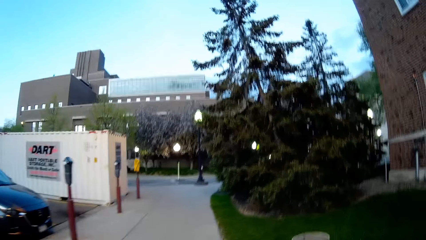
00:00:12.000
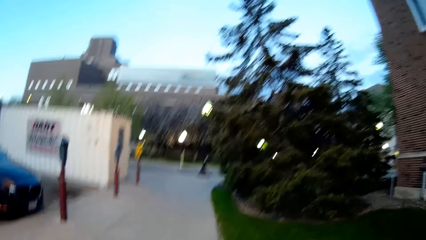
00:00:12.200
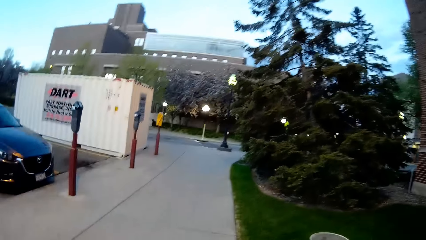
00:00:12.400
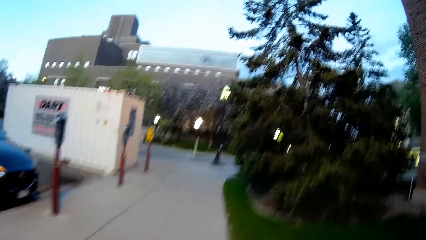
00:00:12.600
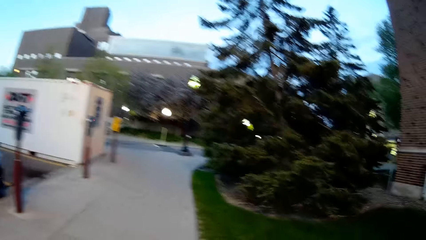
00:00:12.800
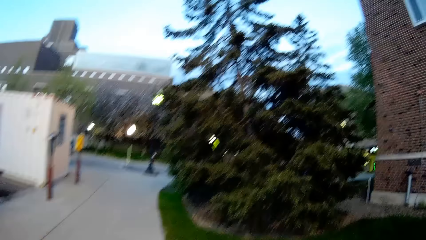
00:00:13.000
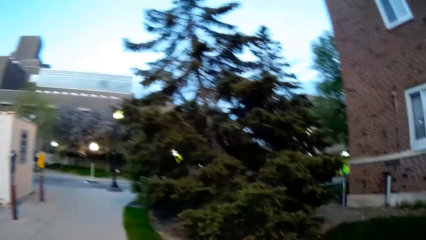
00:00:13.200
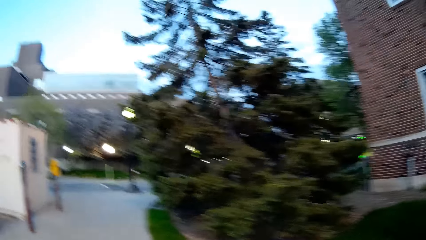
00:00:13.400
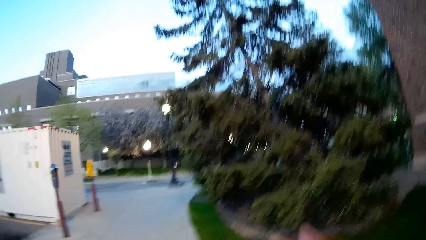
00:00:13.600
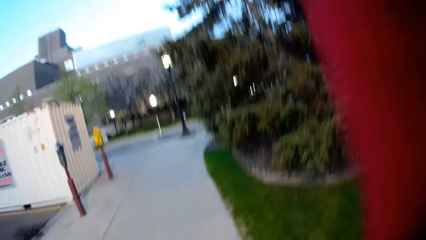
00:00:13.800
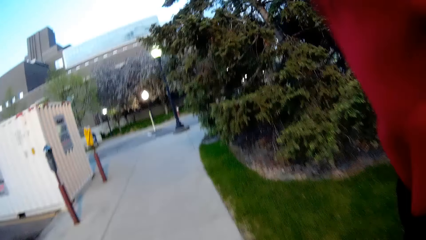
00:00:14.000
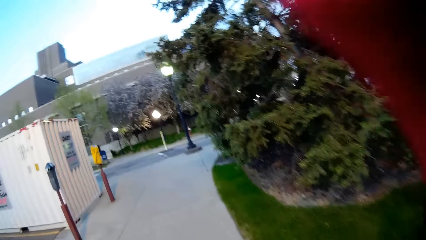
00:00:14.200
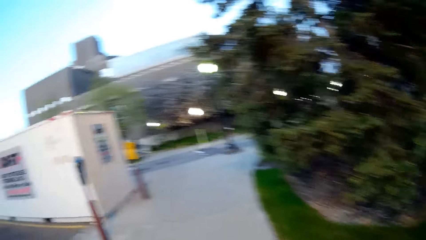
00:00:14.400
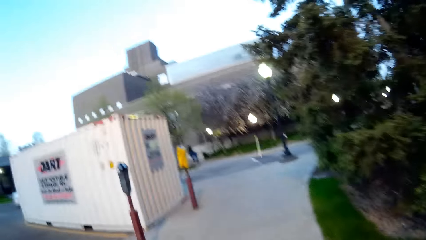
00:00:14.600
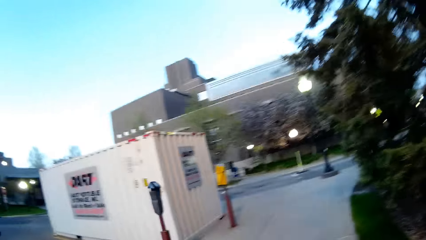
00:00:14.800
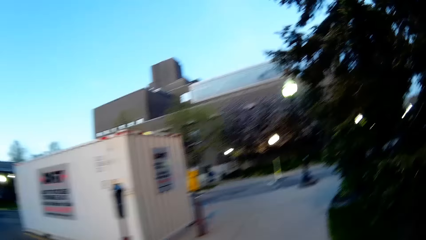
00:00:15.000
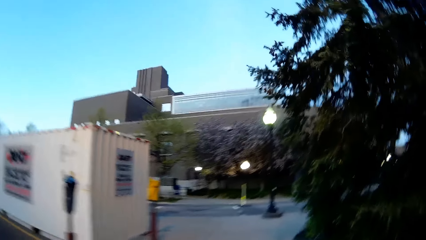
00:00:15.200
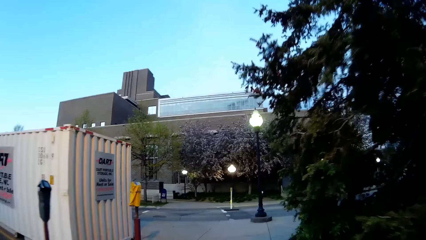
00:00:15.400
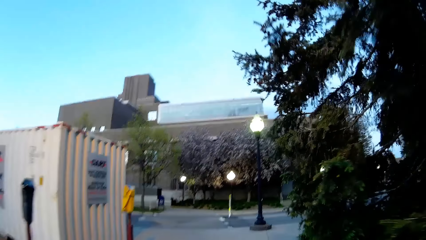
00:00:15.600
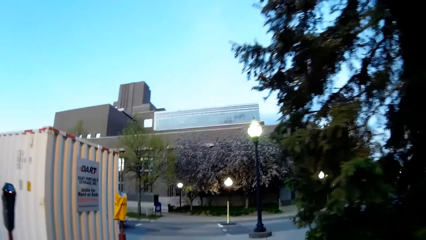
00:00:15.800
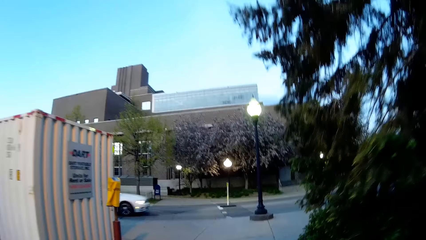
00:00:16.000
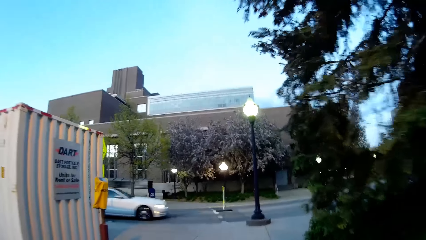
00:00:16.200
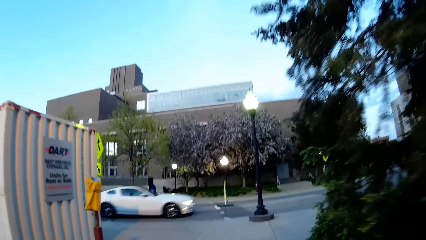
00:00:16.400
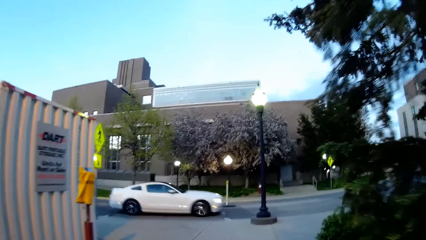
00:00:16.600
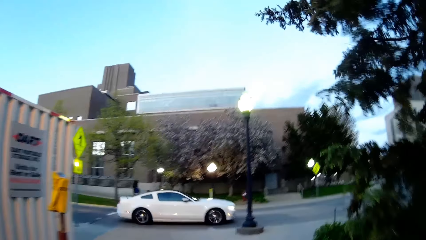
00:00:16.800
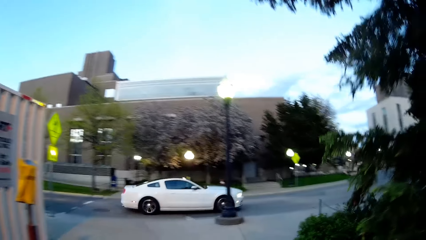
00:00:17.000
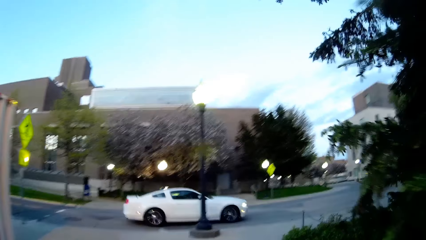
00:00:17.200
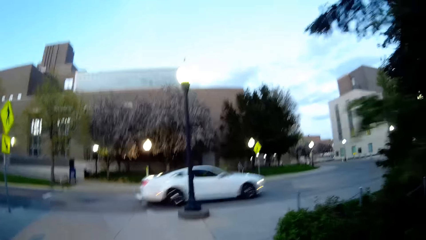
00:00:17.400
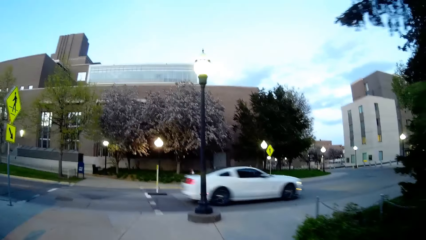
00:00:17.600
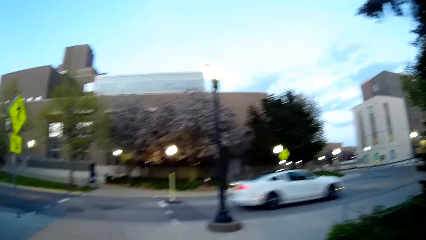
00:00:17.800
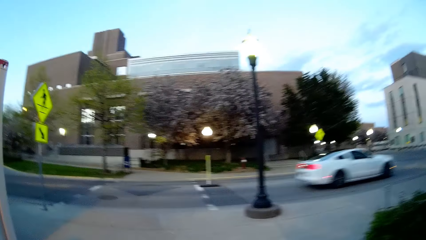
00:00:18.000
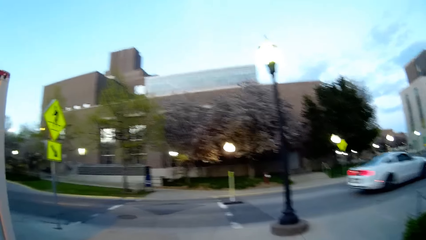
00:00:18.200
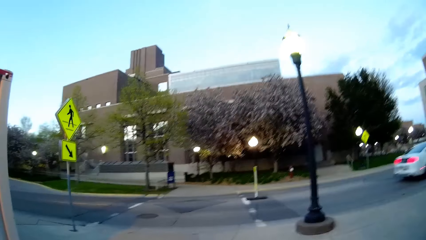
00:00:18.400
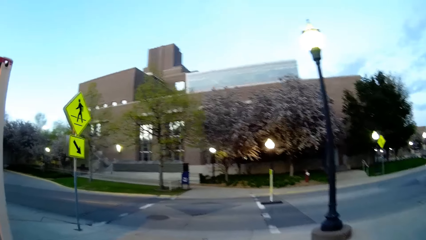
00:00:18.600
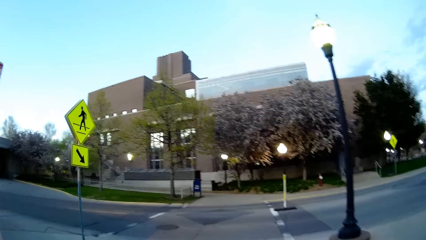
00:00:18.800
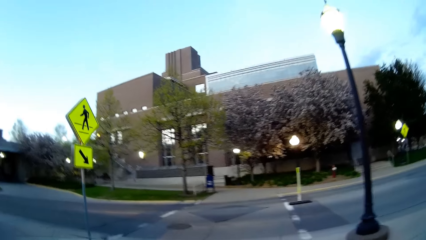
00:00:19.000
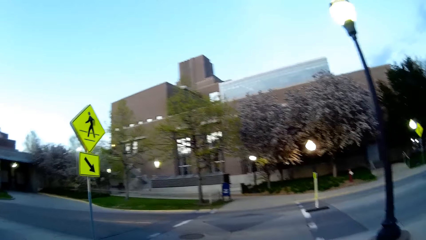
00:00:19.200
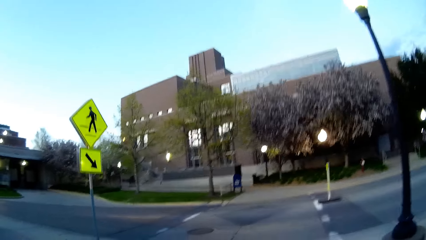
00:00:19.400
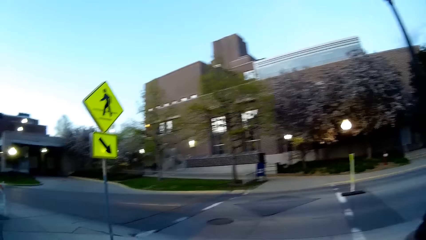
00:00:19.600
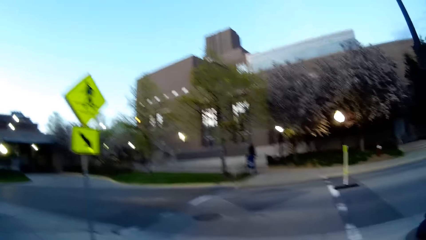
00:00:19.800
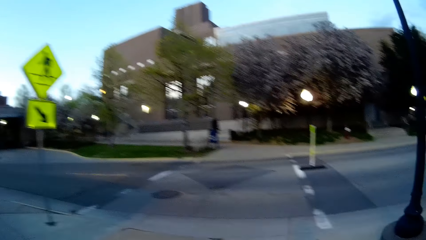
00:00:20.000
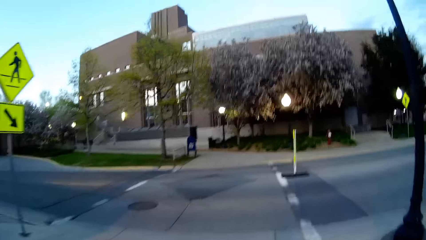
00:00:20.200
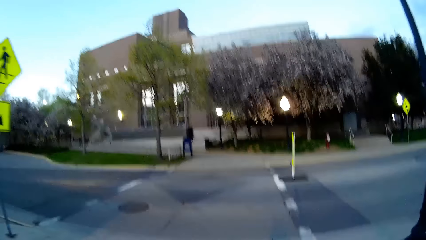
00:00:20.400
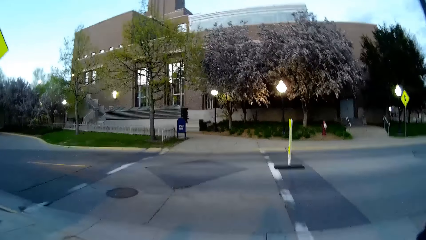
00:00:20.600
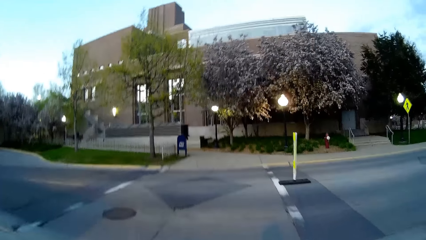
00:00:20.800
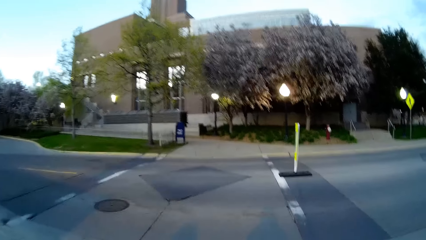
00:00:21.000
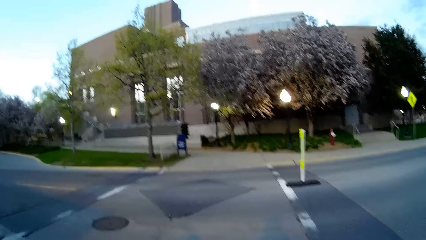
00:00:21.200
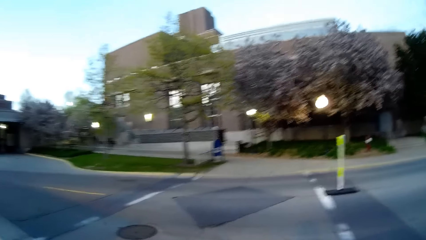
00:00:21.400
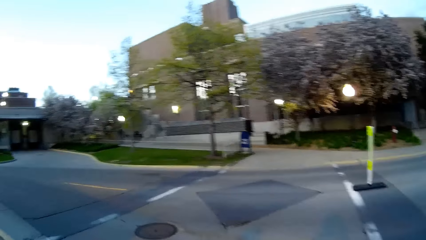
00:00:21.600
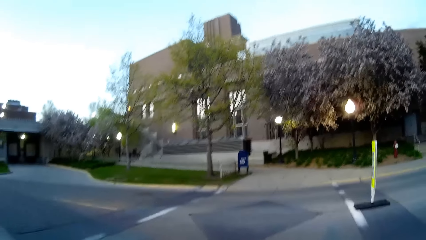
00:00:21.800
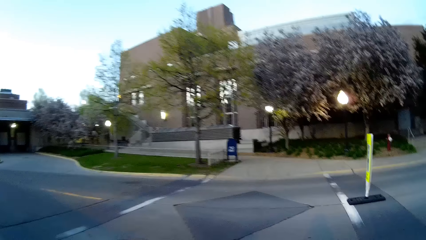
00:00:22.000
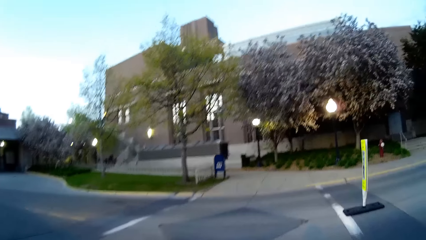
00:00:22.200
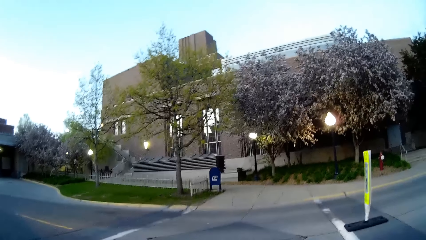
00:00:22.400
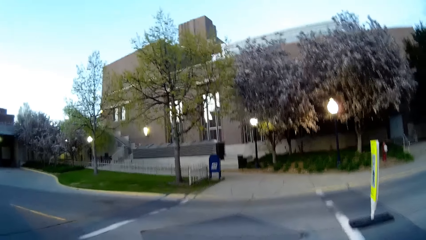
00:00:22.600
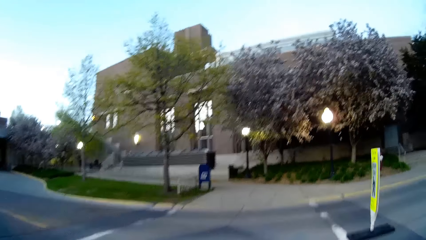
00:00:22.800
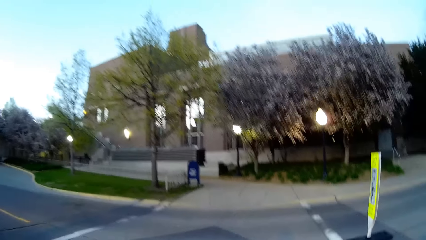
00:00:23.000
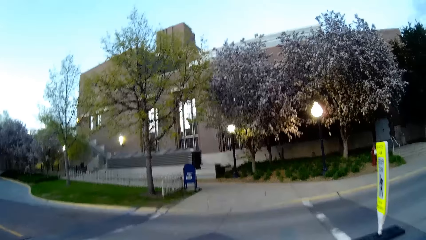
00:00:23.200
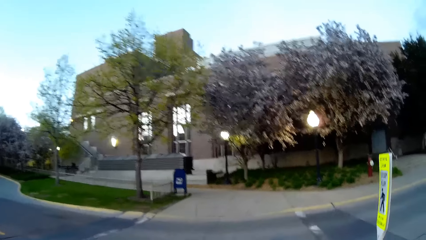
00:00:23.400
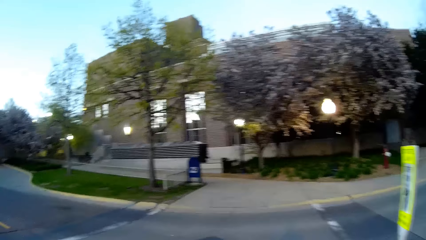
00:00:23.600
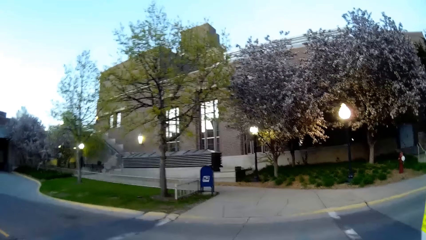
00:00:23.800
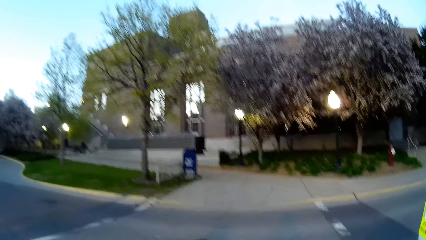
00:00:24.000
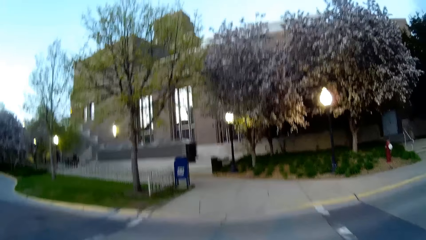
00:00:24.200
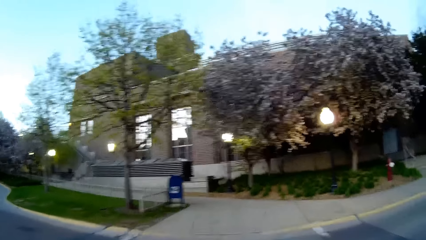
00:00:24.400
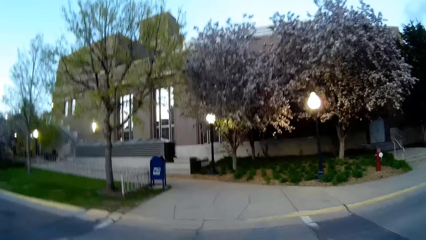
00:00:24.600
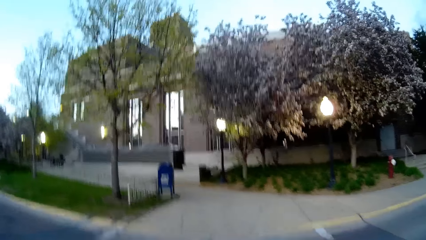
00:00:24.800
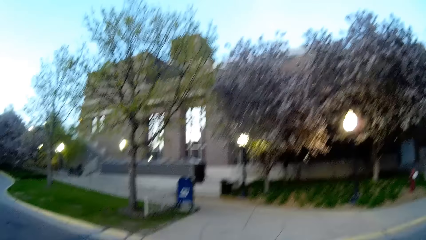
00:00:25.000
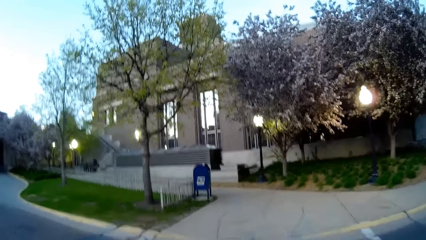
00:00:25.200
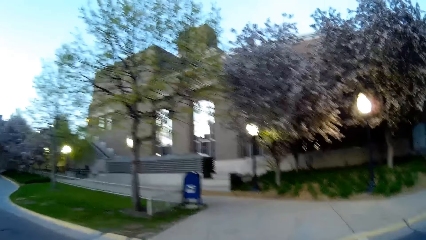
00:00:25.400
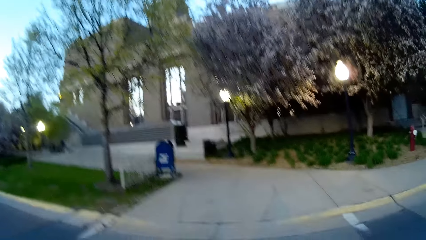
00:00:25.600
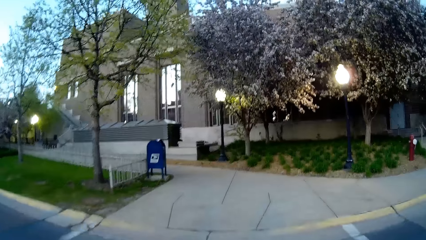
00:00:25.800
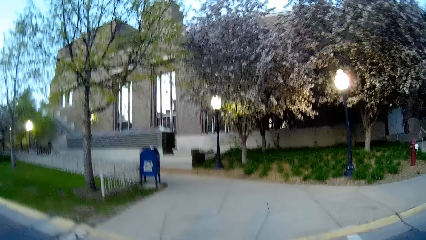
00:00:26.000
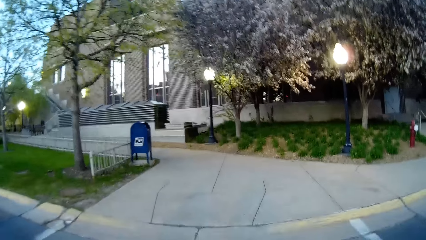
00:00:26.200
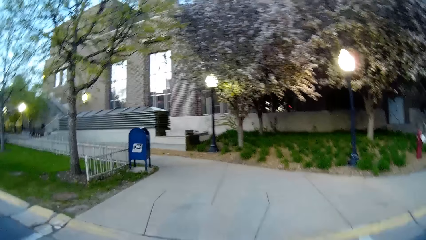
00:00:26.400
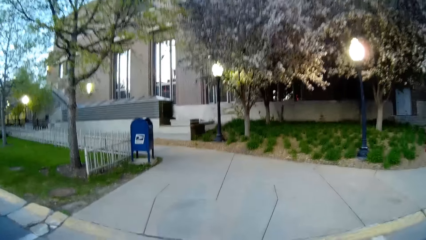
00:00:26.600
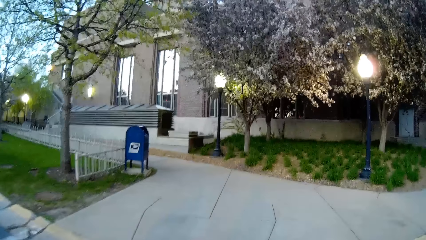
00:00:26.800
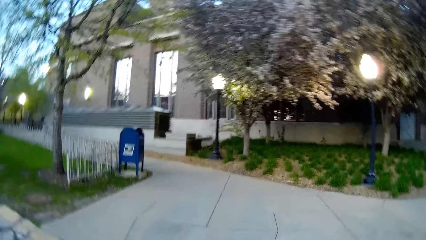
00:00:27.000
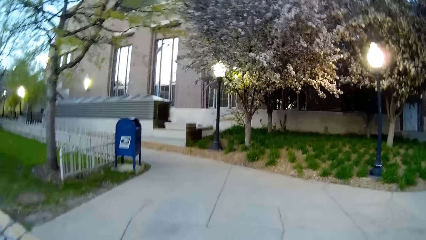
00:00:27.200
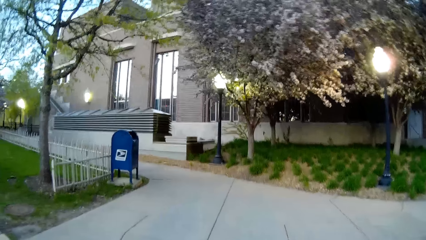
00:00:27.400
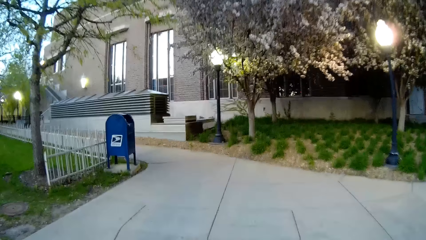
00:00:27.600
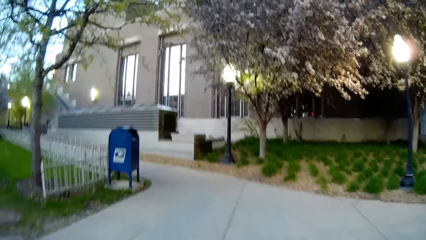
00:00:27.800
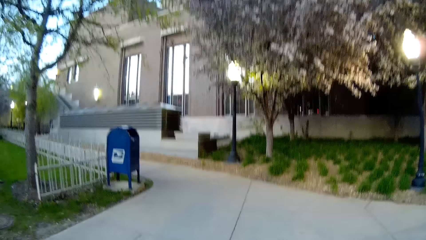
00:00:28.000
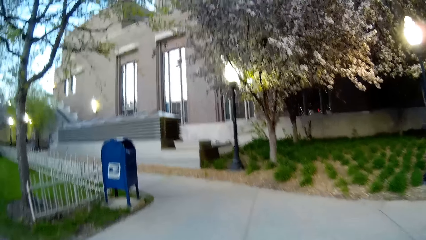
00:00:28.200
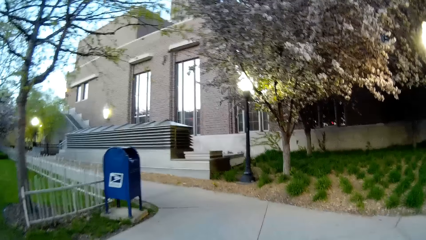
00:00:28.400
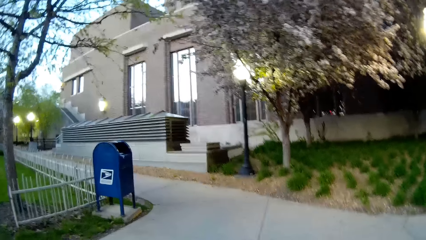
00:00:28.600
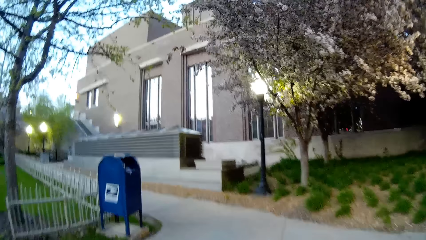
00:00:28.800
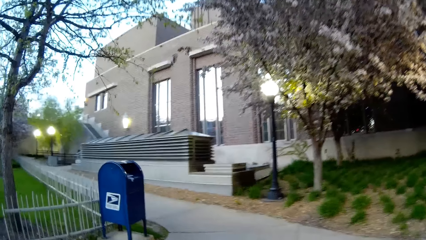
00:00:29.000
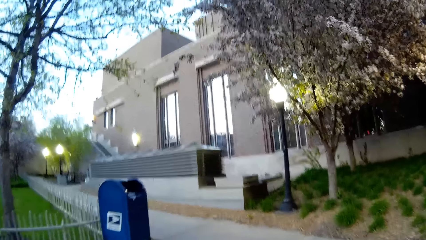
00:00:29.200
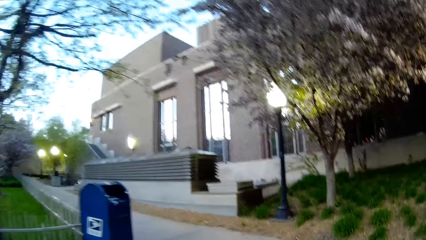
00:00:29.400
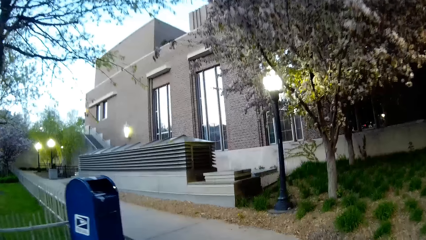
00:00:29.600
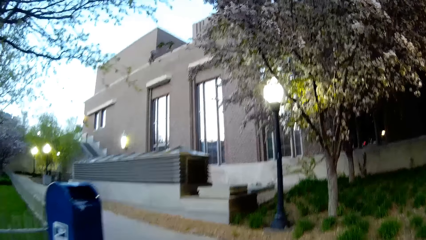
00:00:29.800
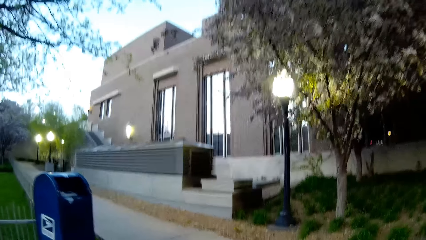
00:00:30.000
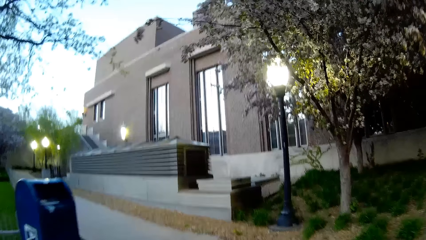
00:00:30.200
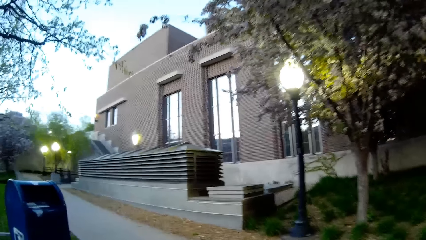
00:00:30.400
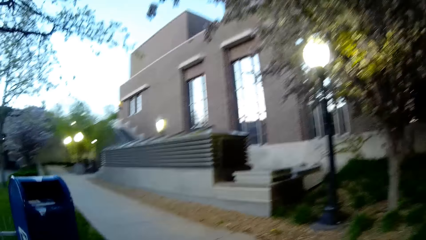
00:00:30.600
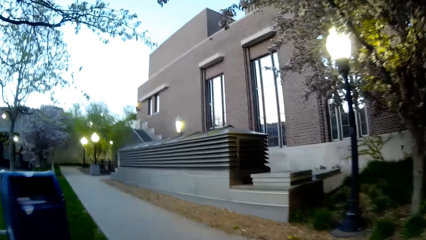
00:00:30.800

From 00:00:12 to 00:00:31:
The camera wearer walks. They lift the hand up. They cross the road. They walk down a walkway.
